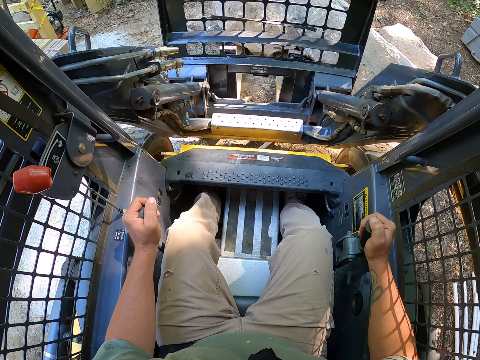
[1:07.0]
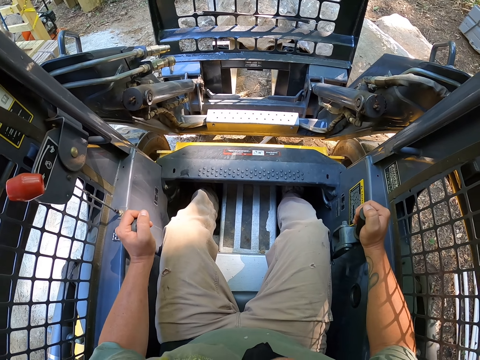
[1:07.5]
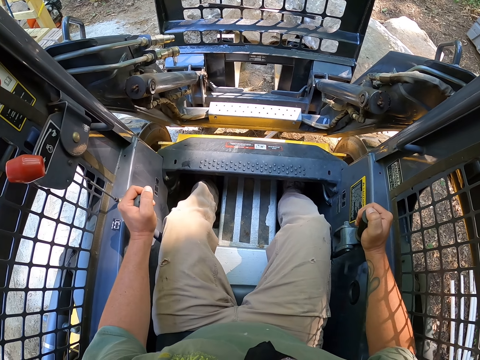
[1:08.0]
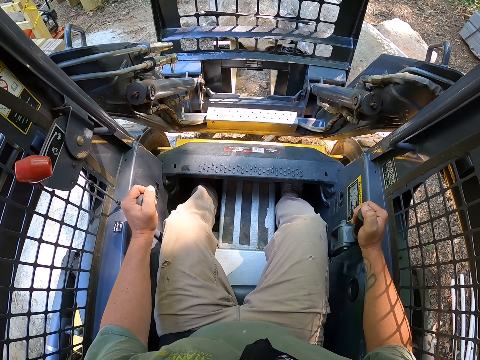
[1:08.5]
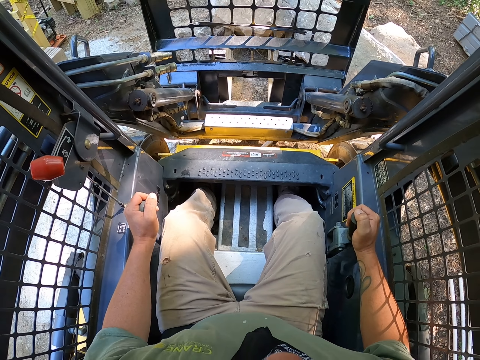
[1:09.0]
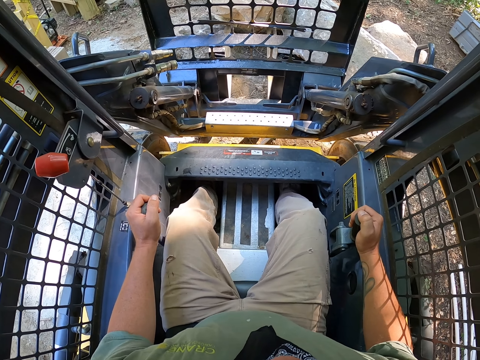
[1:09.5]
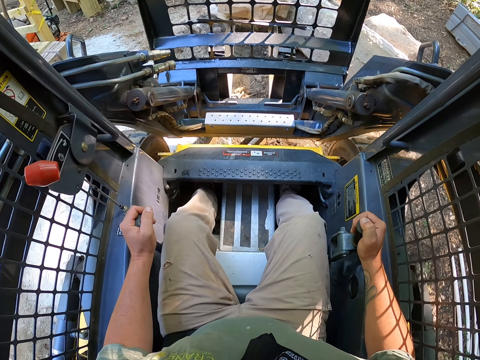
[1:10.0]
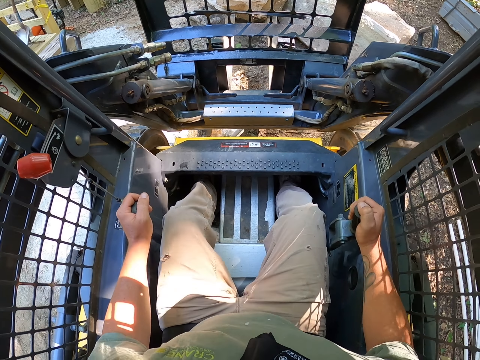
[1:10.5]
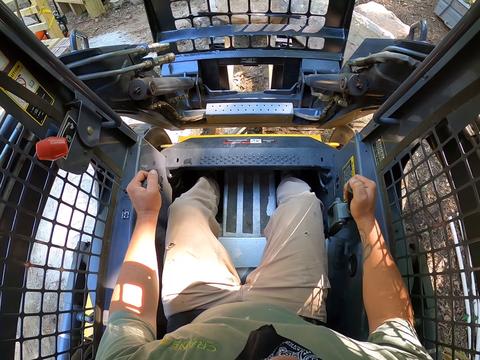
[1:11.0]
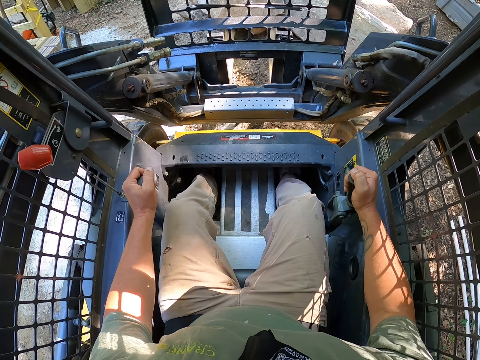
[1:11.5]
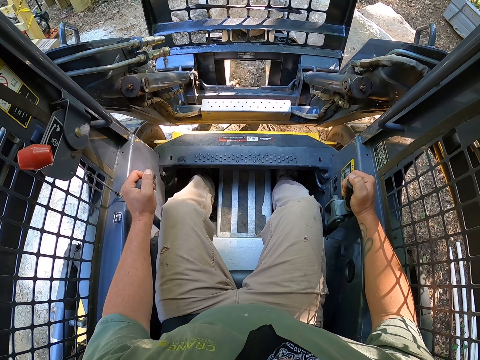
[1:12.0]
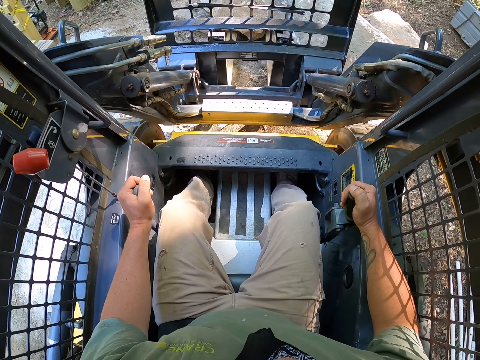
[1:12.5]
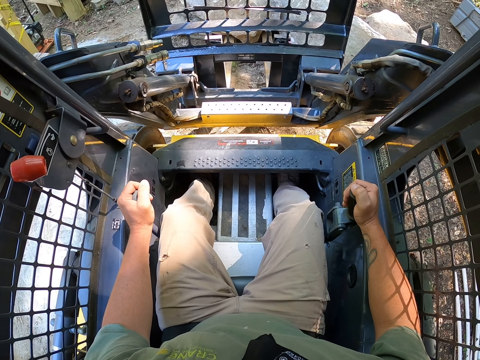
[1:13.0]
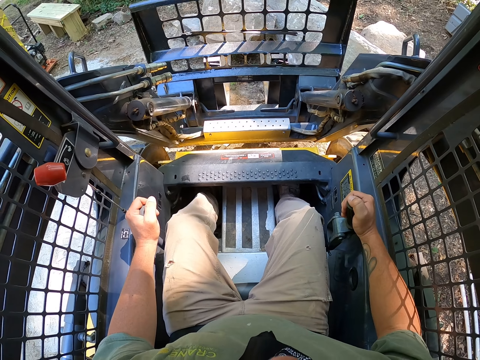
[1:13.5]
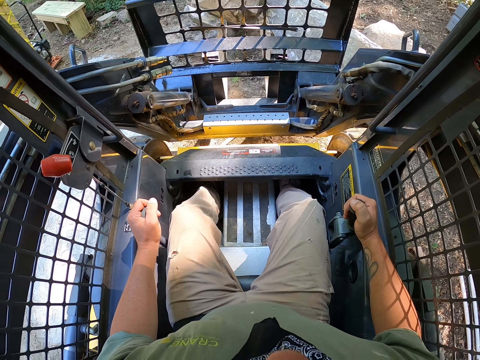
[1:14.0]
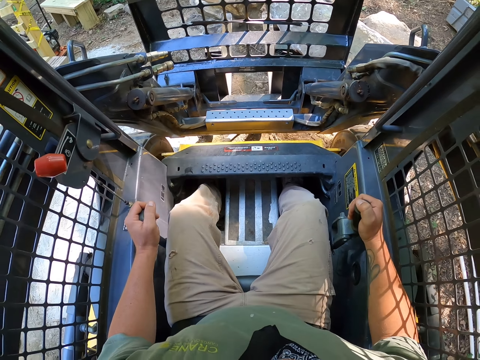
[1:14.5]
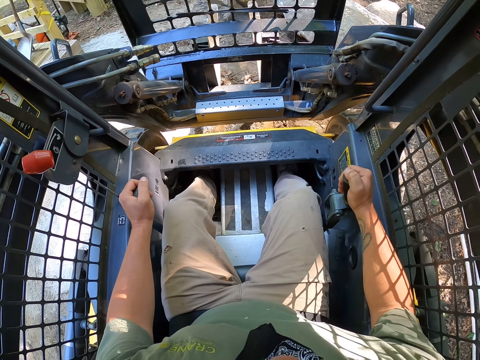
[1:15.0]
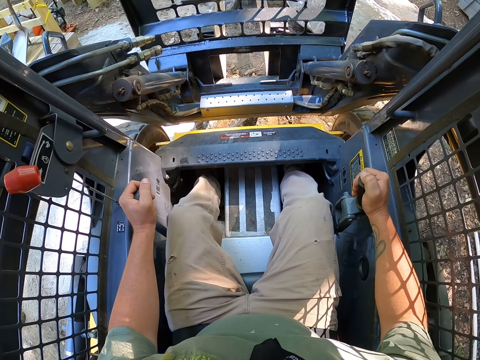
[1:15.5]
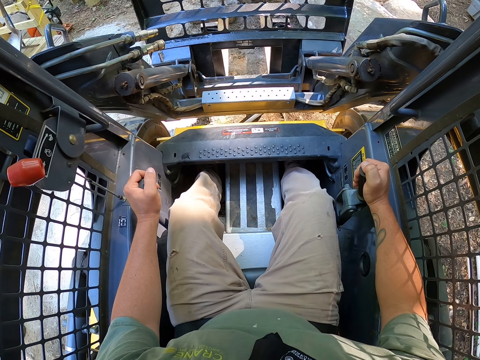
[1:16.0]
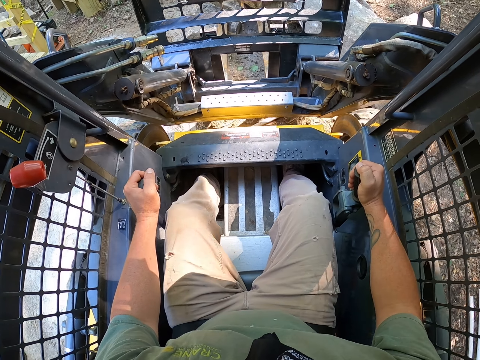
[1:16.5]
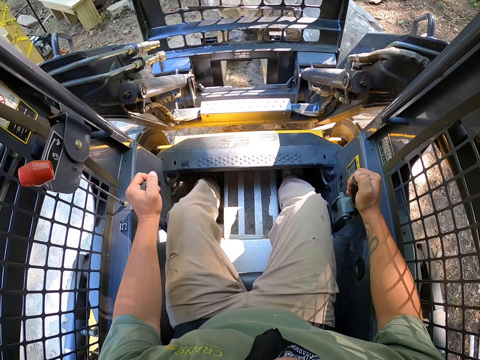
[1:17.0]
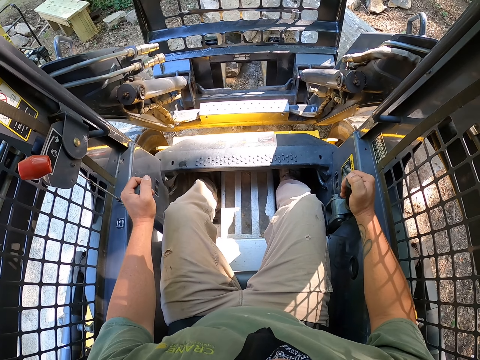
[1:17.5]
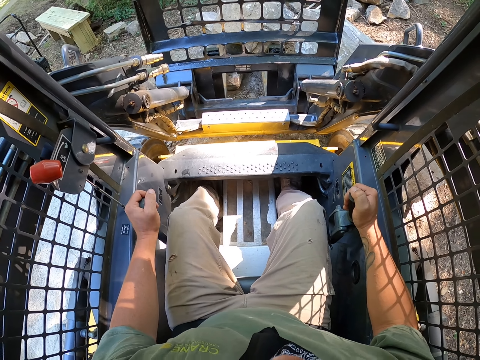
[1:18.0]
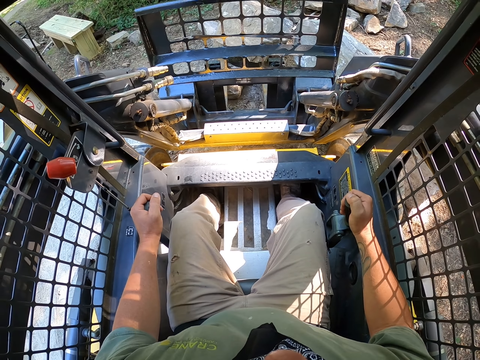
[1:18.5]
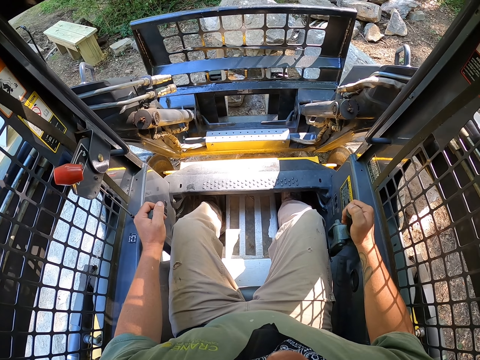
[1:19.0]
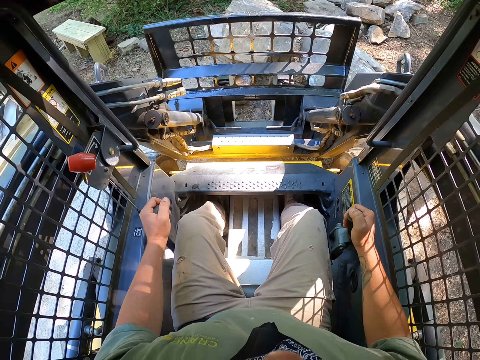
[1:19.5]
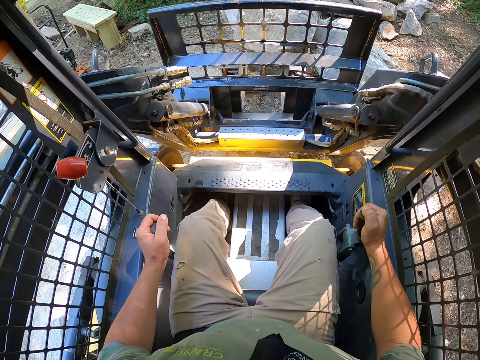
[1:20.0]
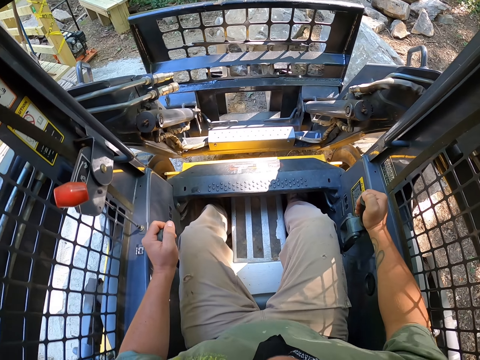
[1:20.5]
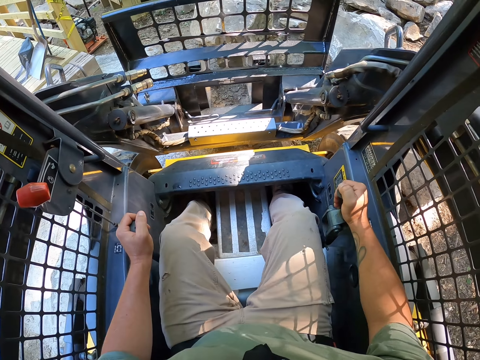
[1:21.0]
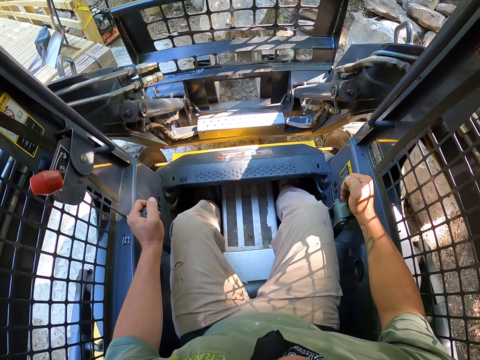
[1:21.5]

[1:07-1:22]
The camera wearer drives the forklift. They lift the stone with the forklift.

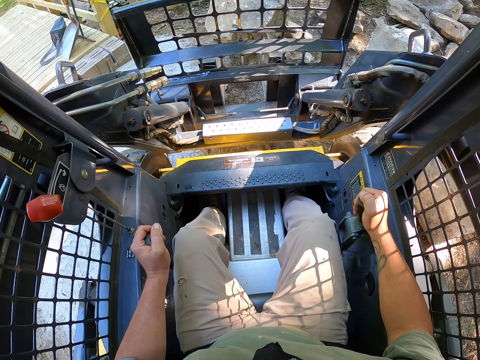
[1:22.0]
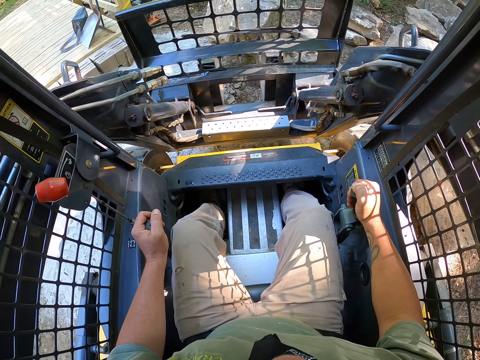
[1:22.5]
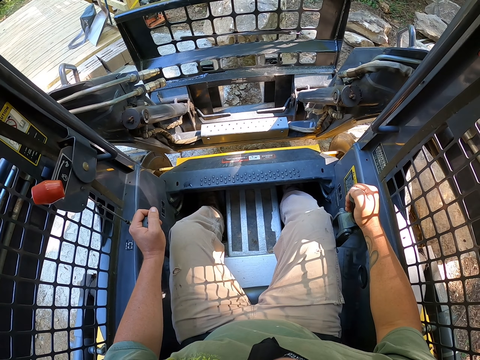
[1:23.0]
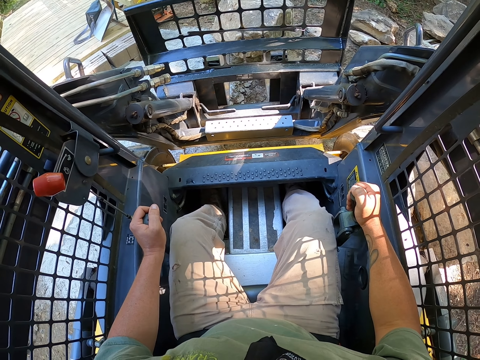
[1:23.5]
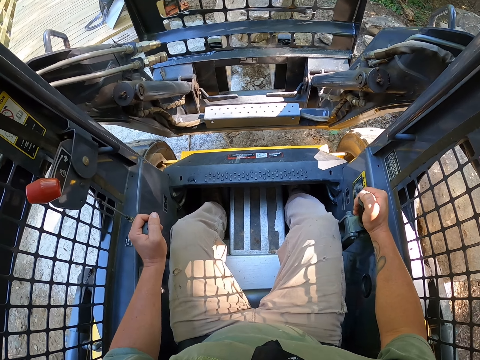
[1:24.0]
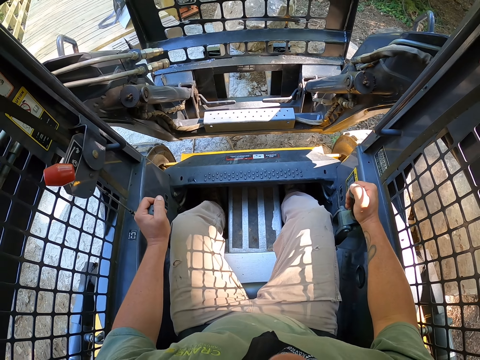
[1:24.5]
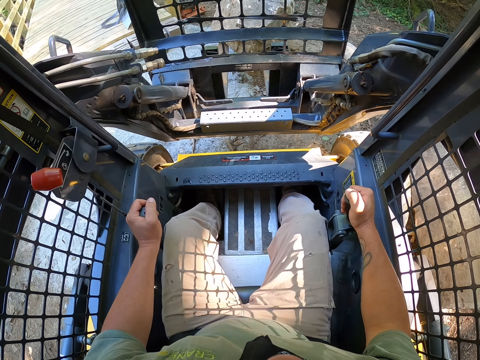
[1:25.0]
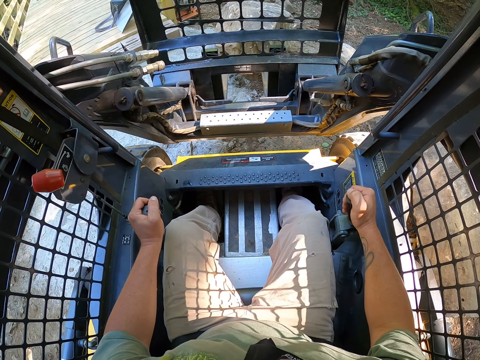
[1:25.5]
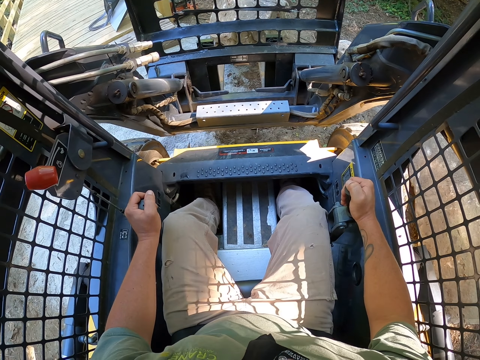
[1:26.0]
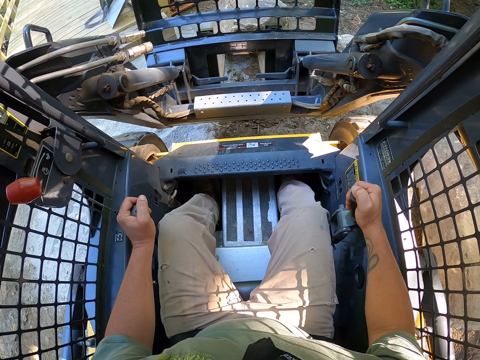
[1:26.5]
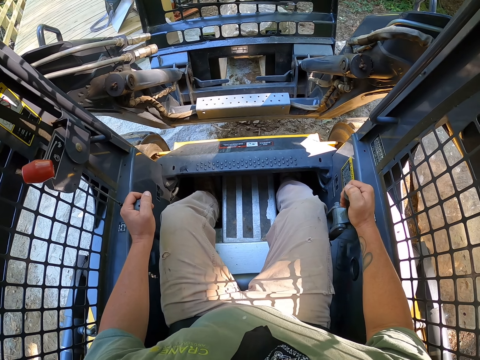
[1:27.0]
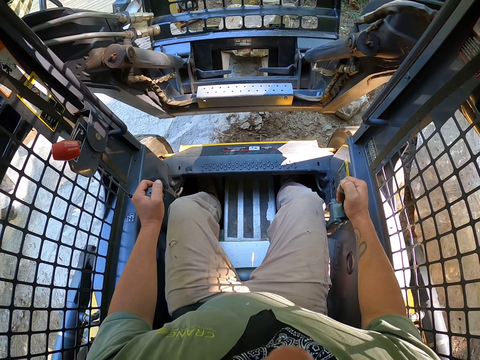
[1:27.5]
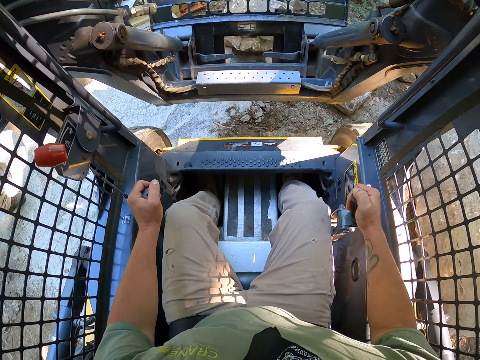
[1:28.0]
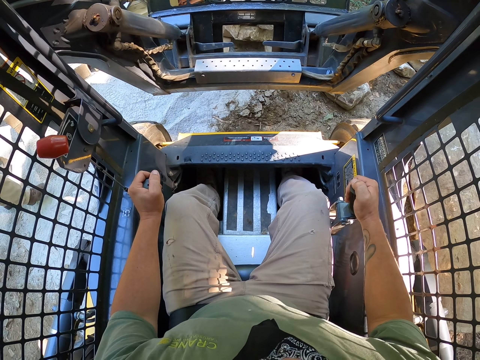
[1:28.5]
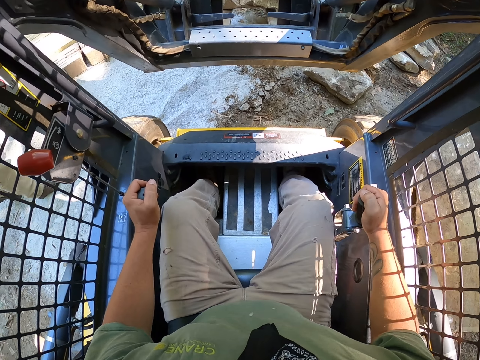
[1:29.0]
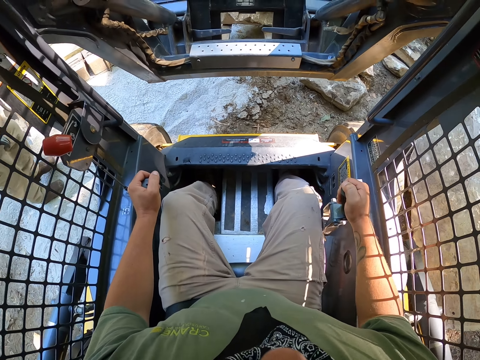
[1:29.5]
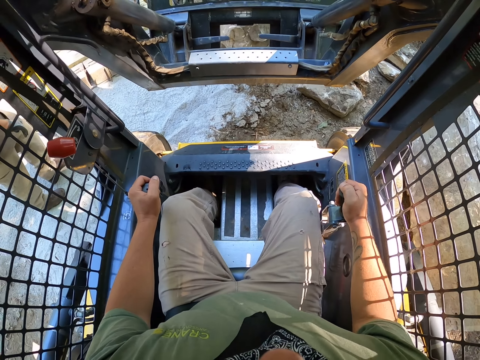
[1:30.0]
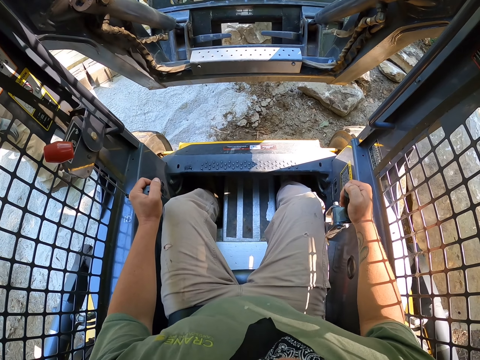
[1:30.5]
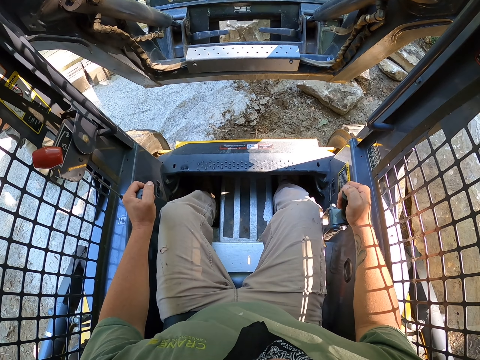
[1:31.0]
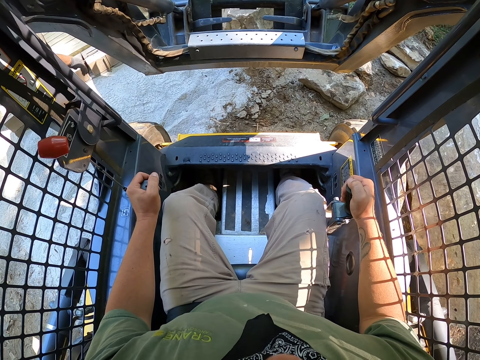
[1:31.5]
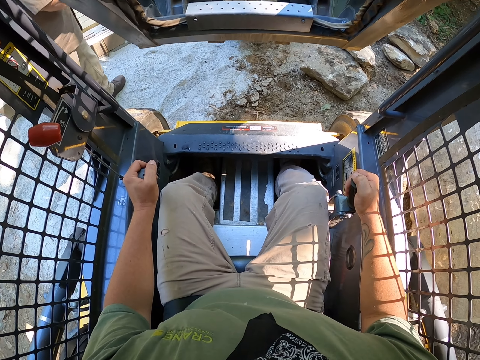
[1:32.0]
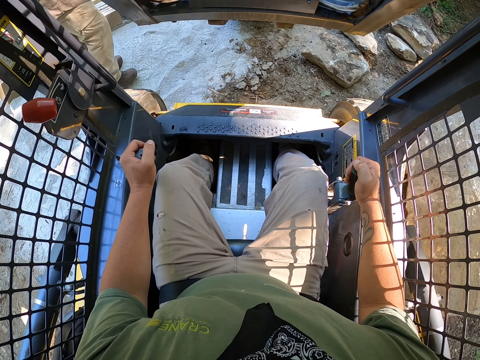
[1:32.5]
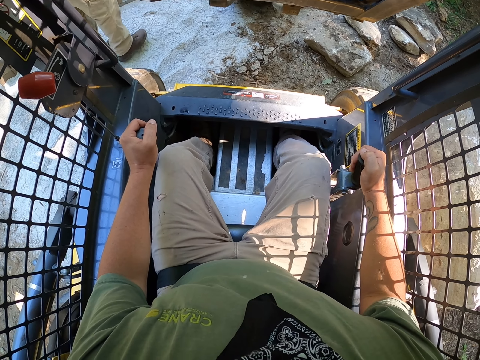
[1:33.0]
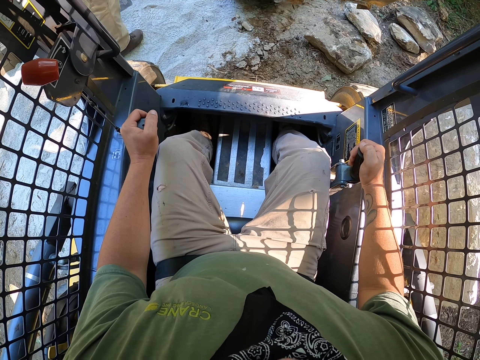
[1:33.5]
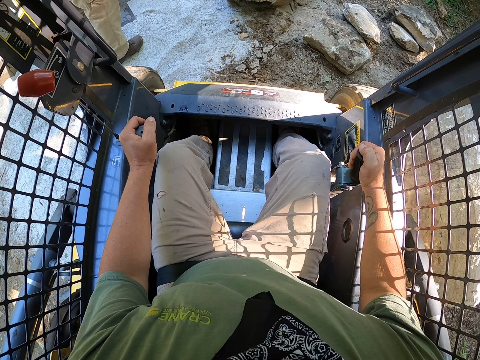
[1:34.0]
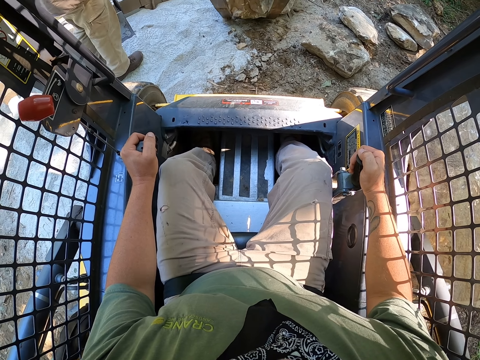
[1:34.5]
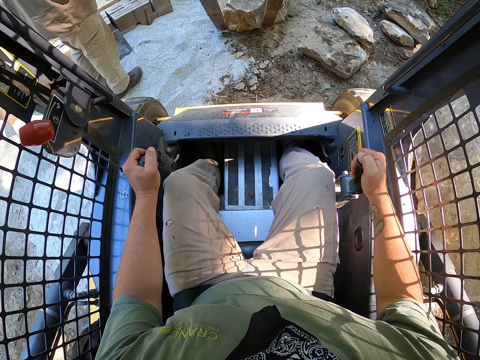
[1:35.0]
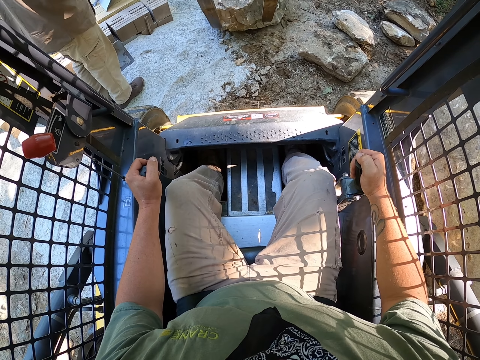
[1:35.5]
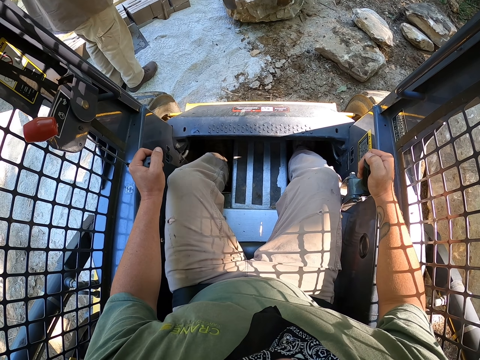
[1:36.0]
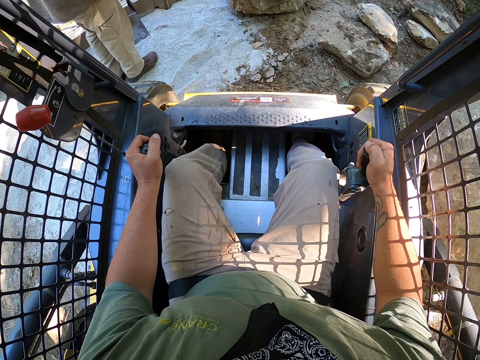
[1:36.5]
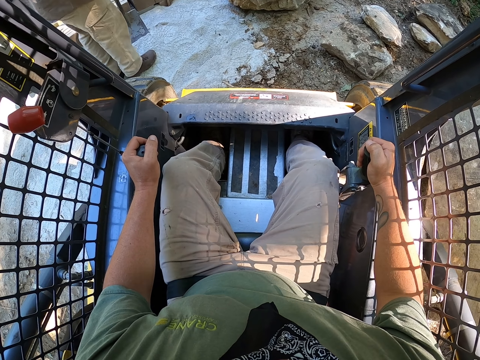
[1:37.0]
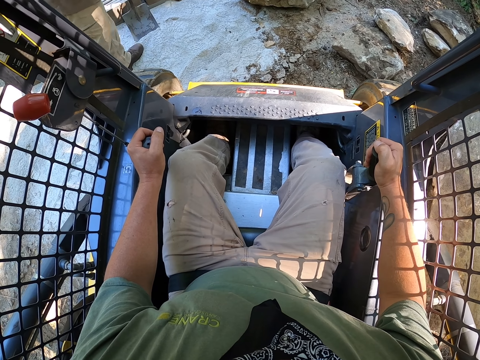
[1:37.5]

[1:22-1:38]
The camera wearer drops the stone. They drive the forklift.
